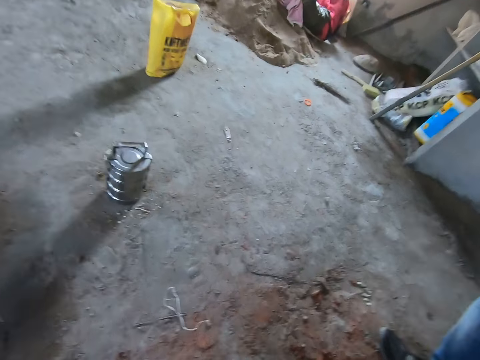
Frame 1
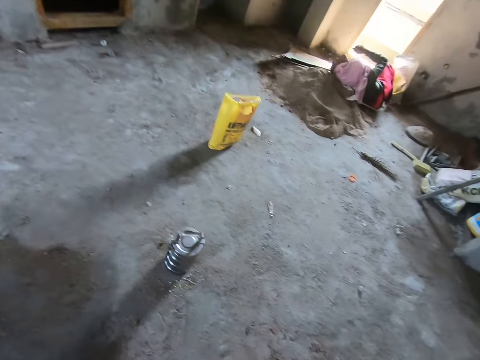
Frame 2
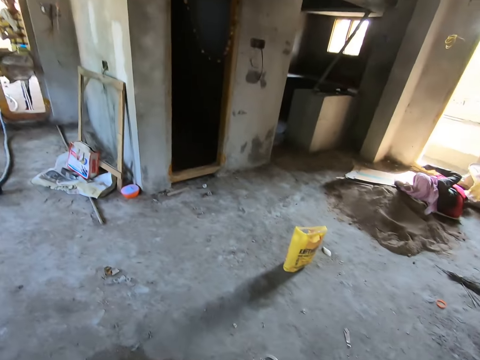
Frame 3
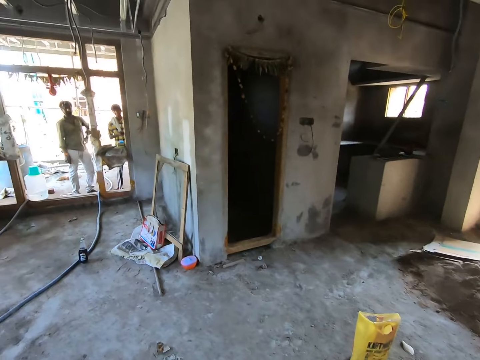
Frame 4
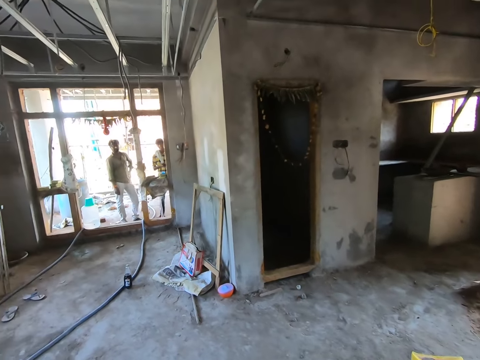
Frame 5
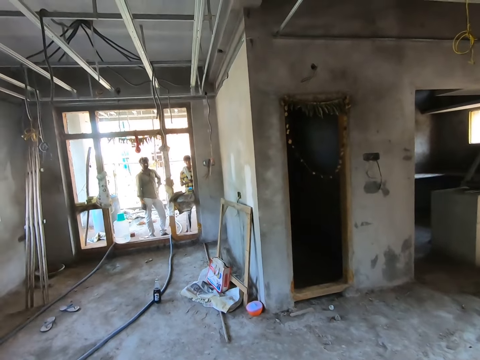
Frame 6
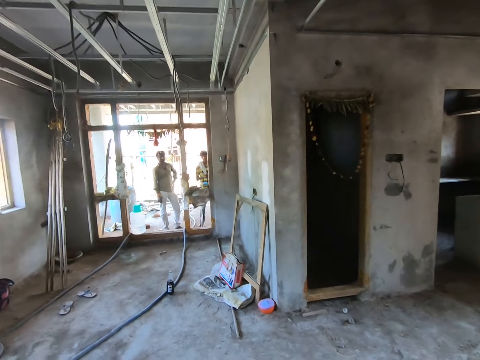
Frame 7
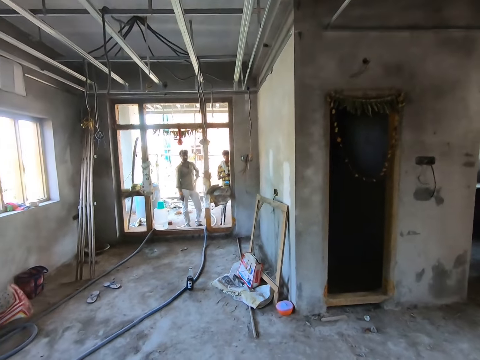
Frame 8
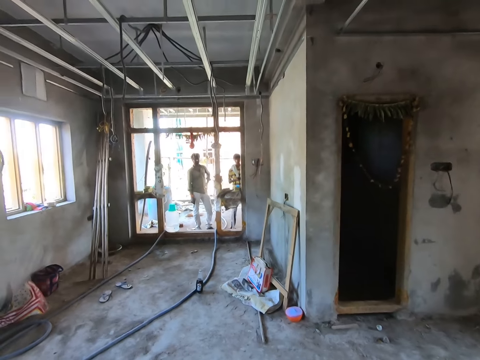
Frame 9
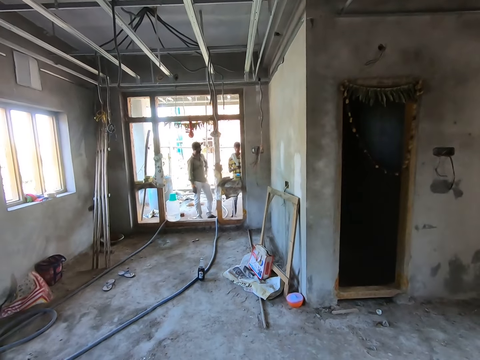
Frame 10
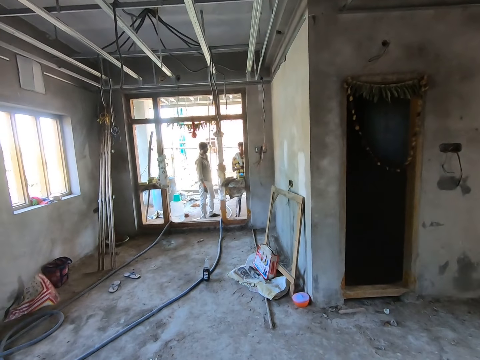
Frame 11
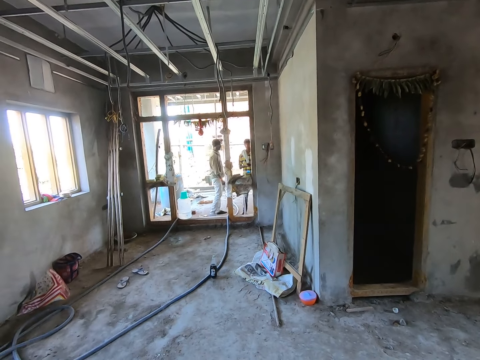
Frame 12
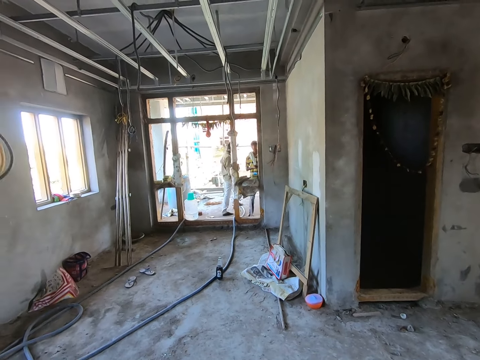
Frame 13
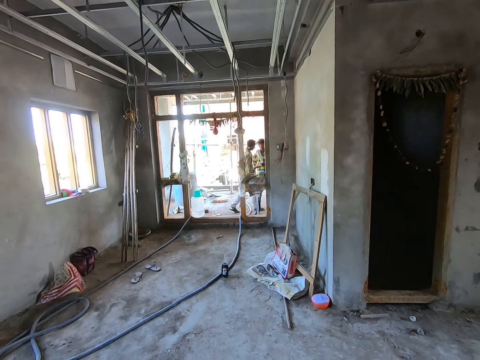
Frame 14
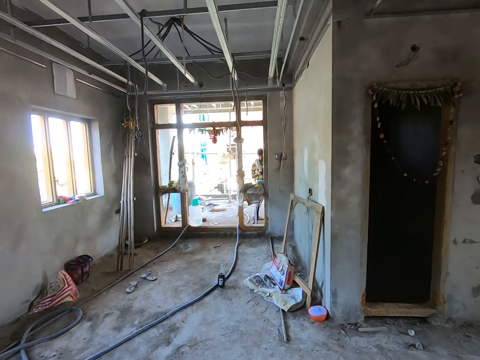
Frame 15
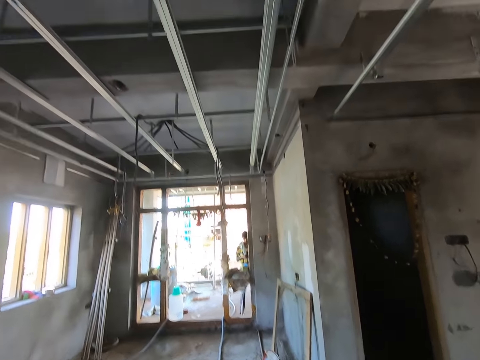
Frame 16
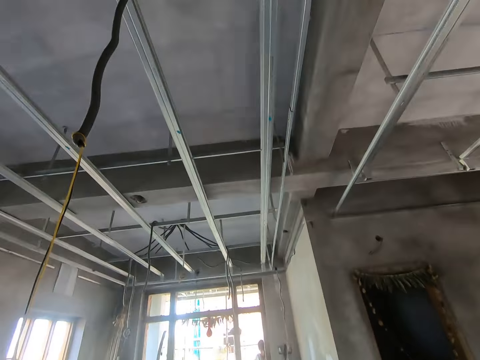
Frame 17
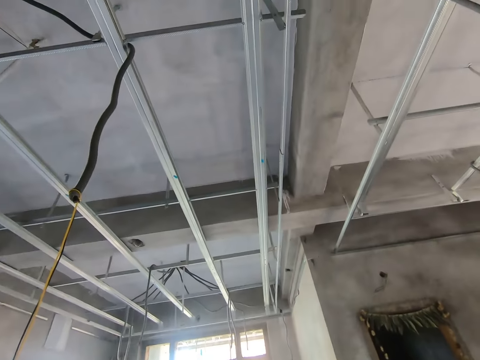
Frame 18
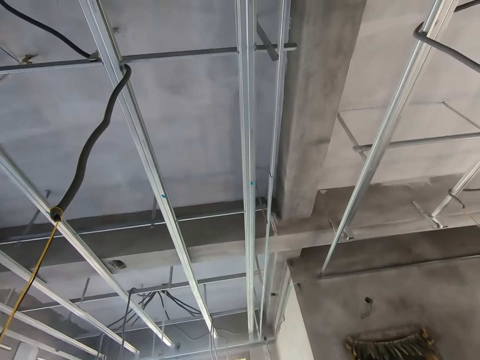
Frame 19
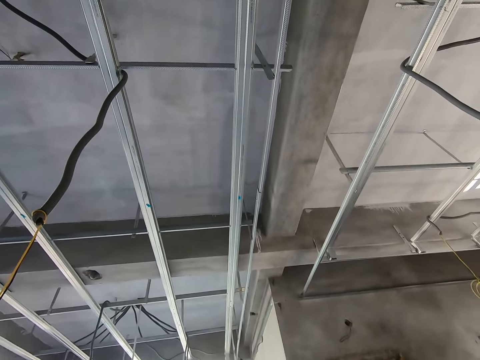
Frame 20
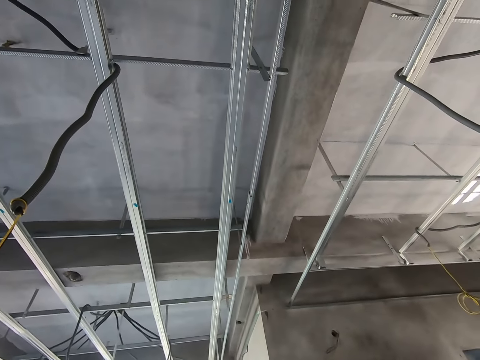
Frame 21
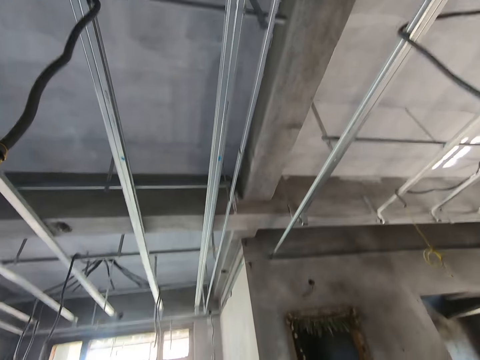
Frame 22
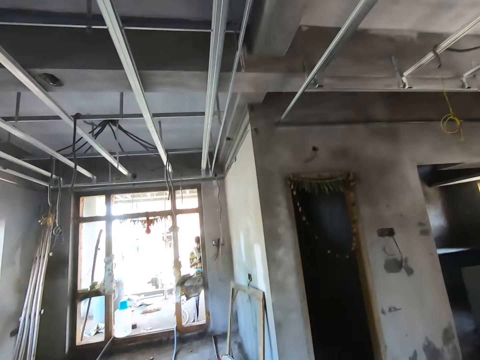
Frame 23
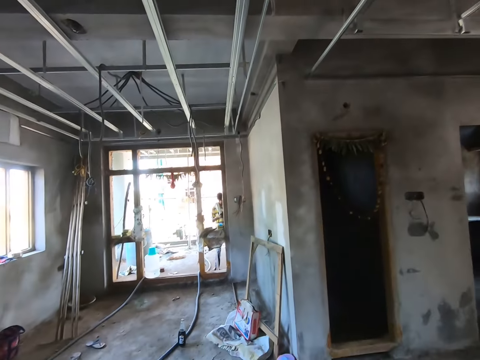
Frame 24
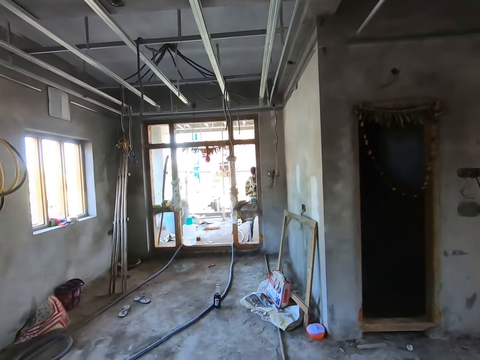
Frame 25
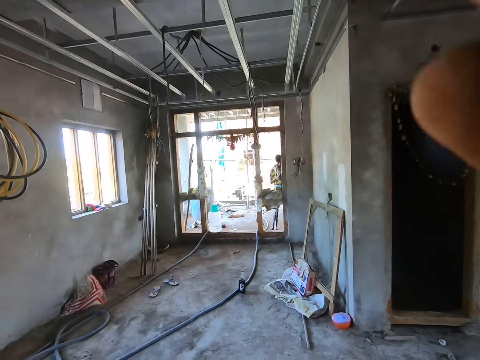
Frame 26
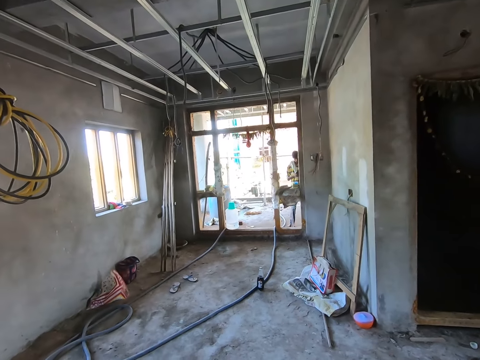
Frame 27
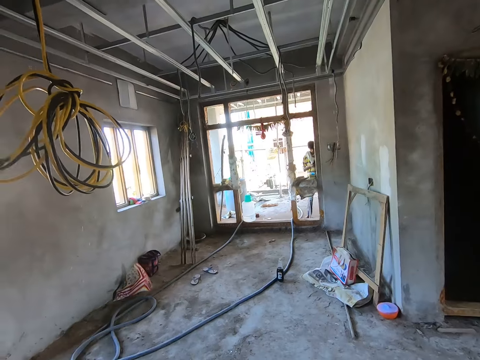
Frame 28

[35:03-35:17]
The camera wearer talks to a man. They look at the roof.

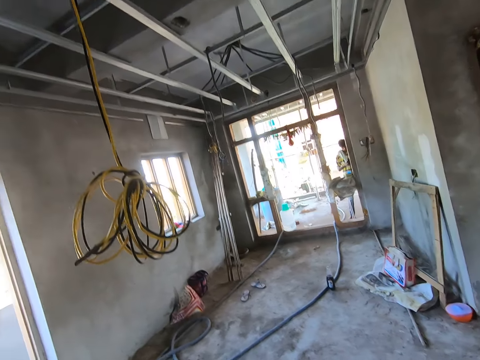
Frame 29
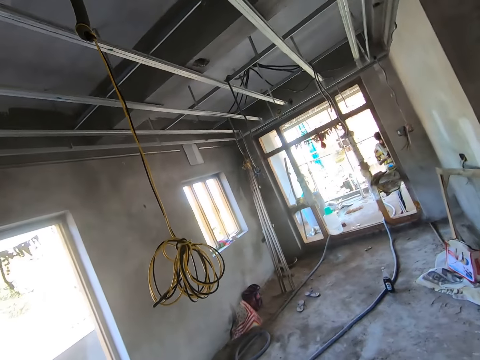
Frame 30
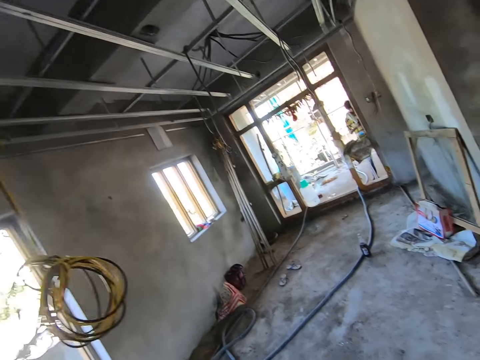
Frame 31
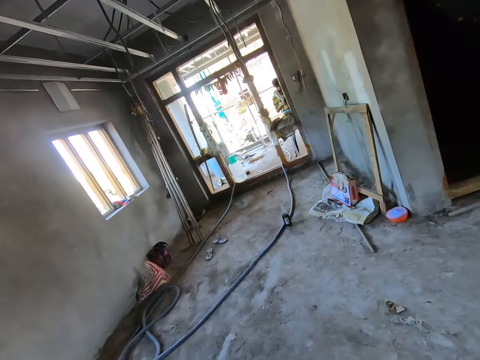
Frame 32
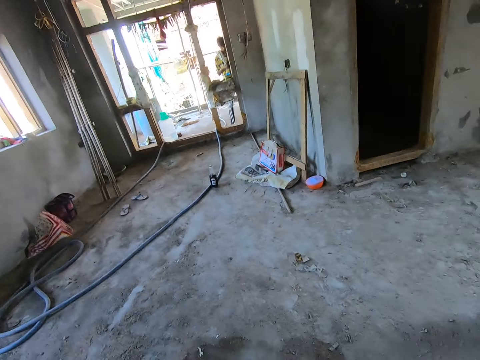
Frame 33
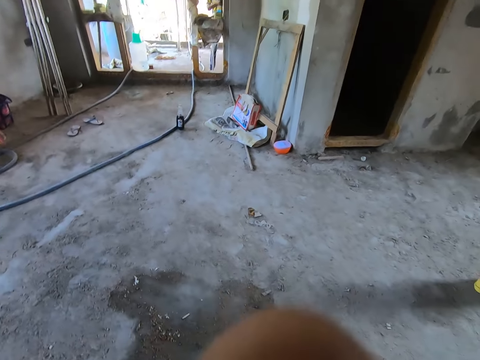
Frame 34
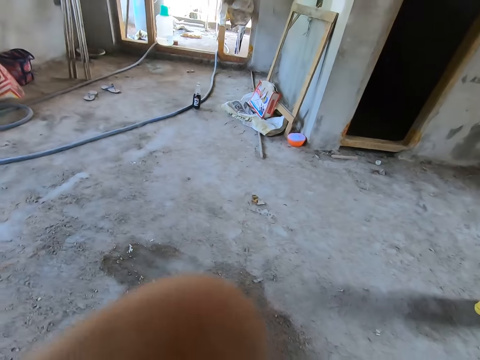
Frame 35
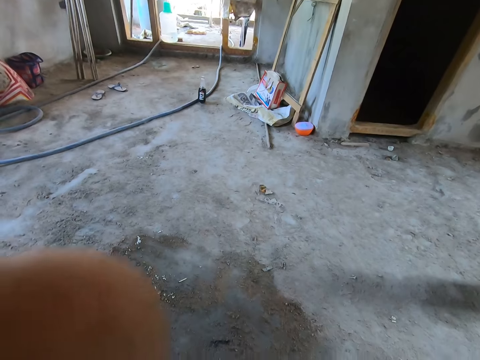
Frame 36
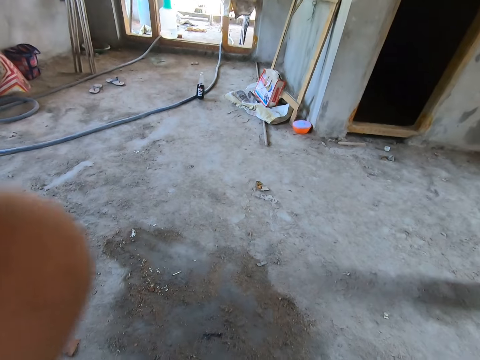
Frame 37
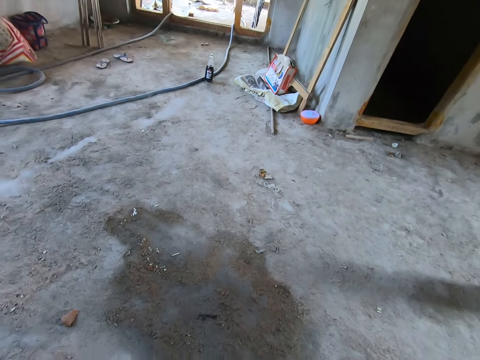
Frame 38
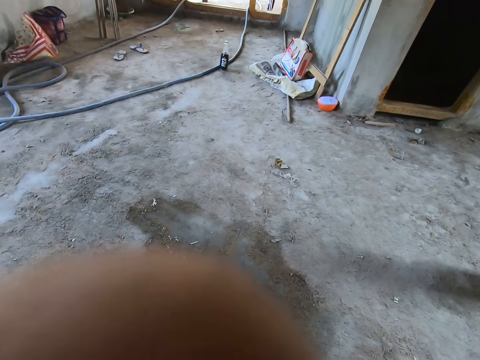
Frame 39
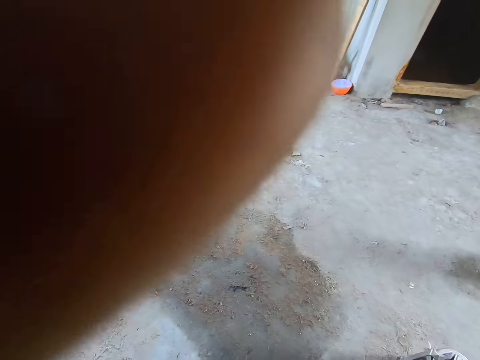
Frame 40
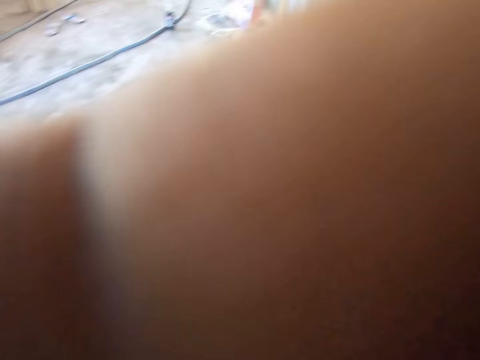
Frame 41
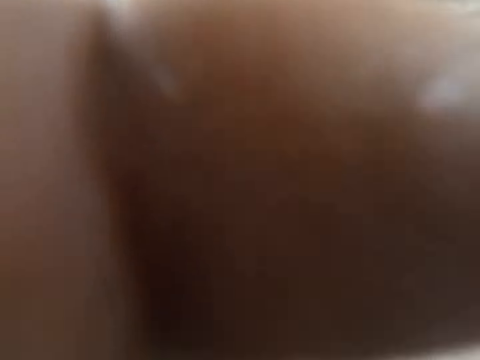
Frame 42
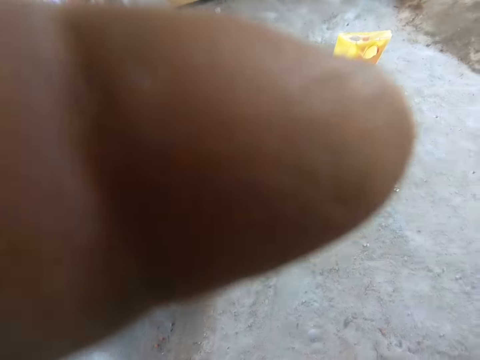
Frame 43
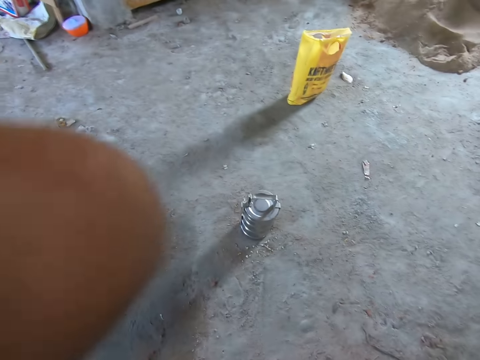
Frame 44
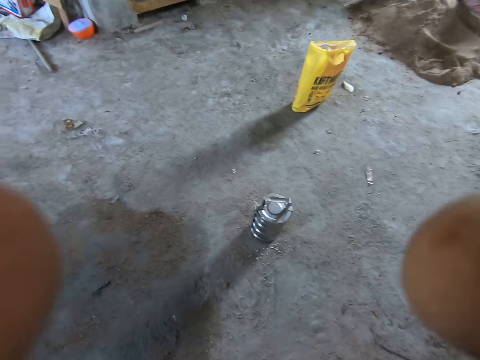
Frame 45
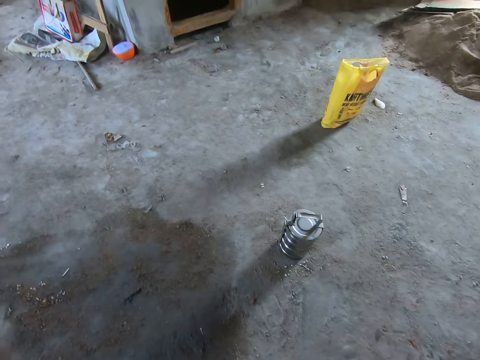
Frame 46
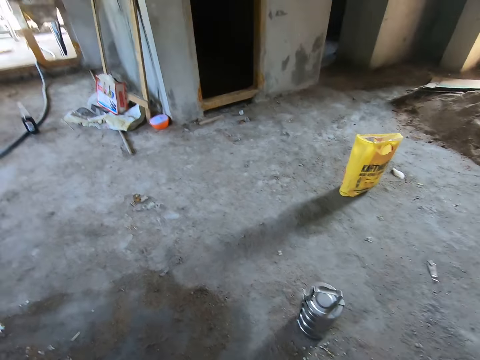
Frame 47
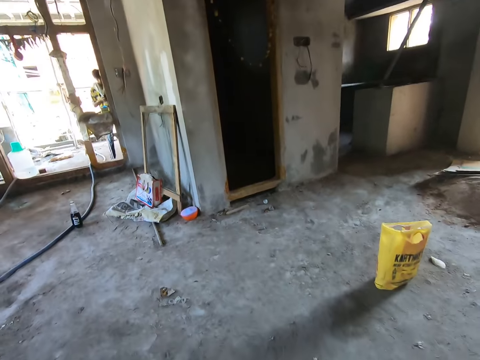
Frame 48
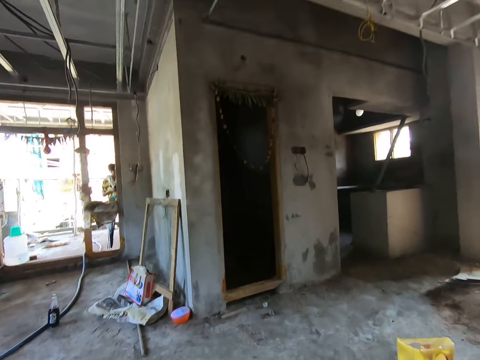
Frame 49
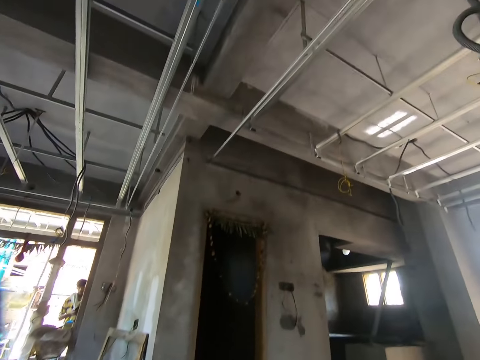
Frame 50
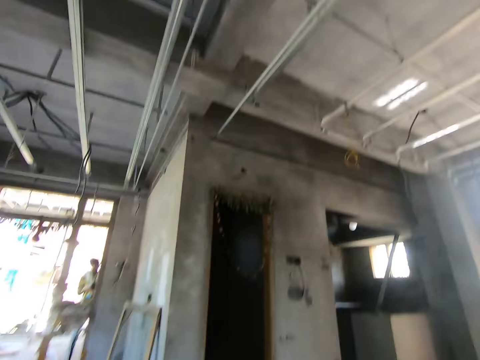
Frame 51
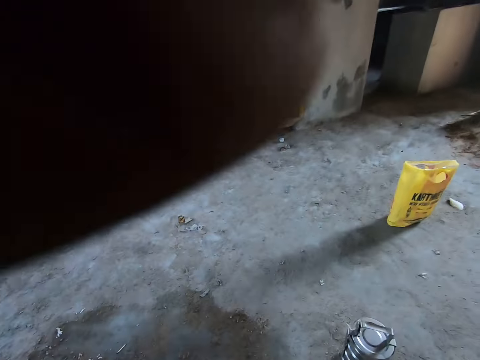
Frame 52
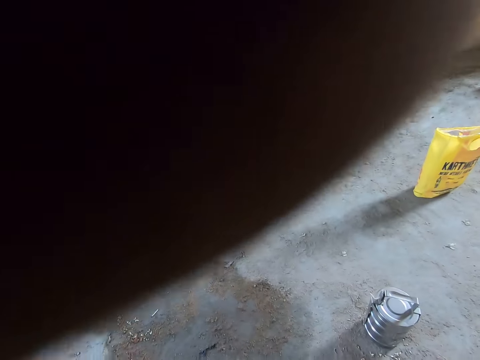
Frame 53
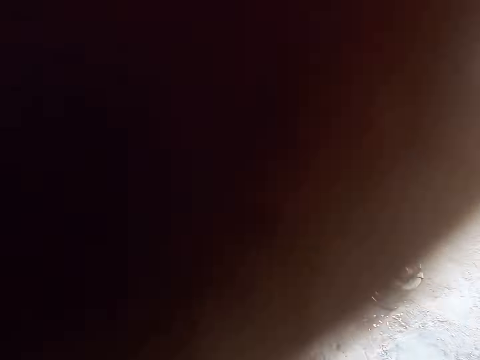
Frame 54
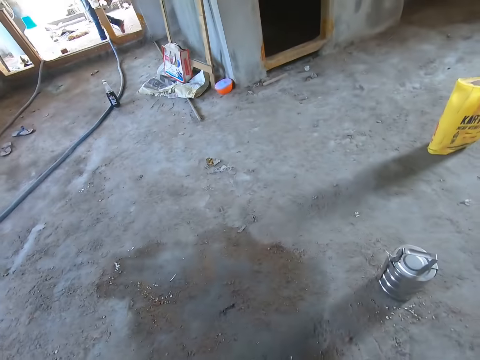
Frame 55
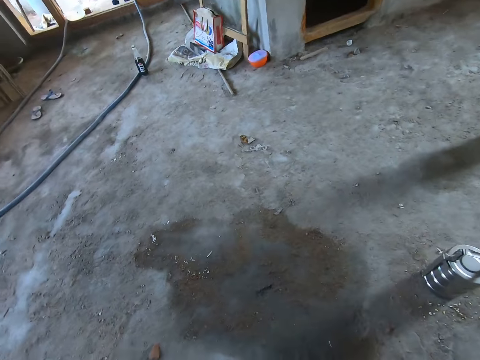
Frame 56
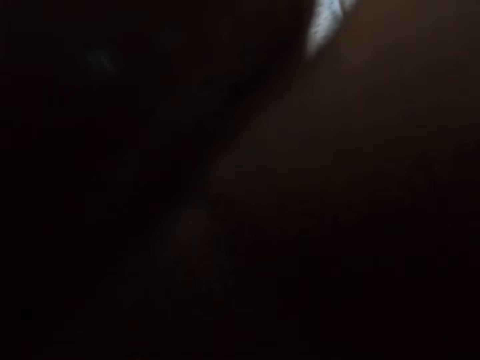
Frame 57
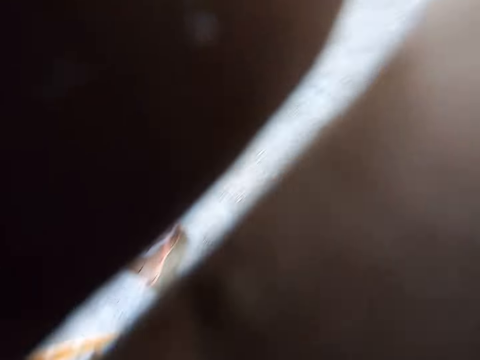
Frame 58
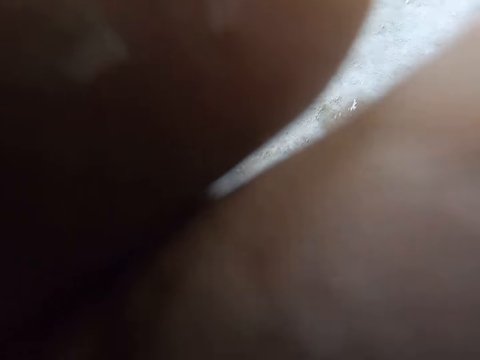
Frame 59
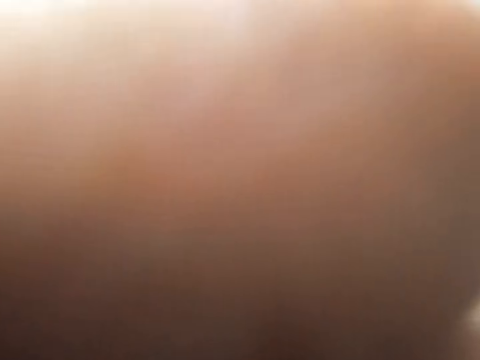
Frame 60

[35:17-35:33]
The camera wearer looks around the room. They do something.
